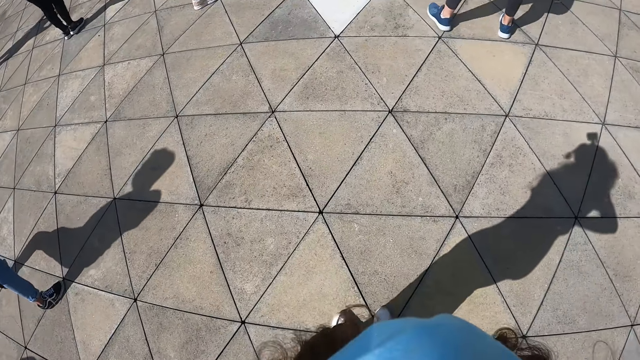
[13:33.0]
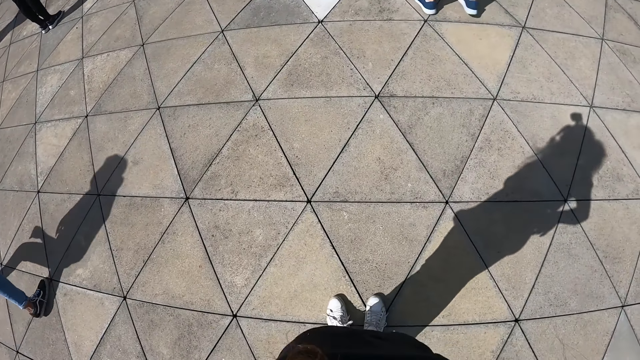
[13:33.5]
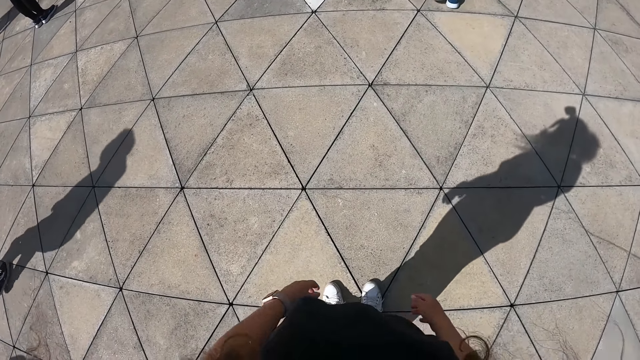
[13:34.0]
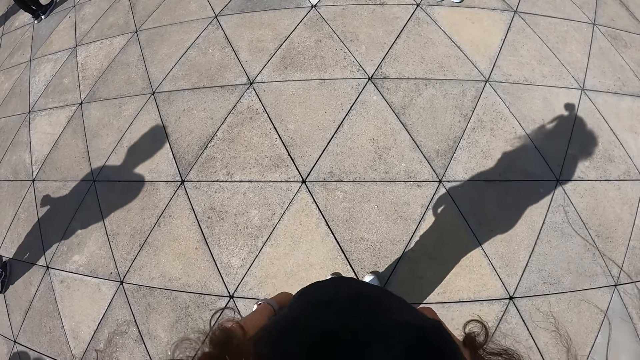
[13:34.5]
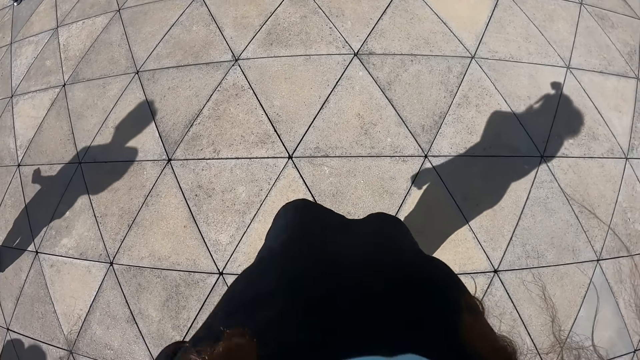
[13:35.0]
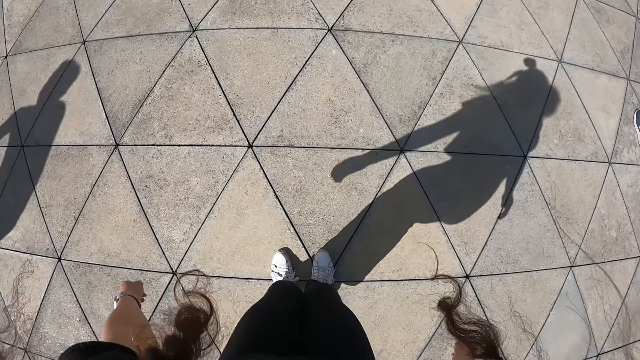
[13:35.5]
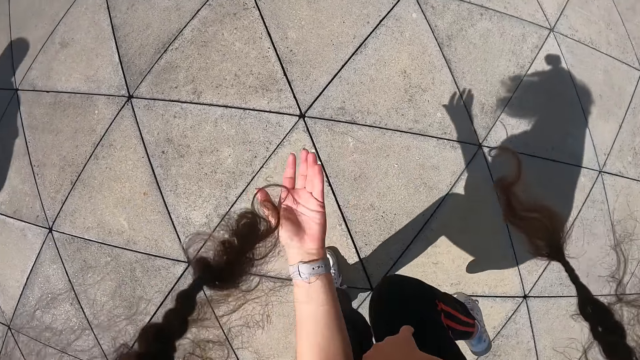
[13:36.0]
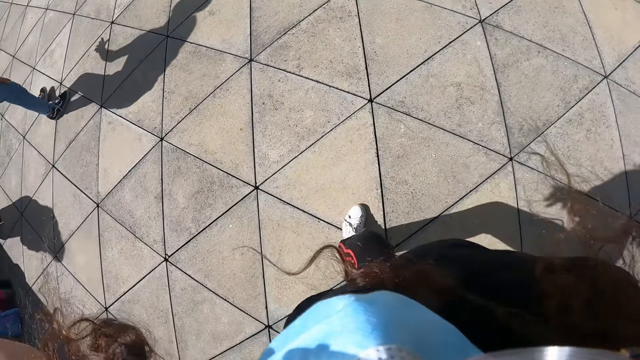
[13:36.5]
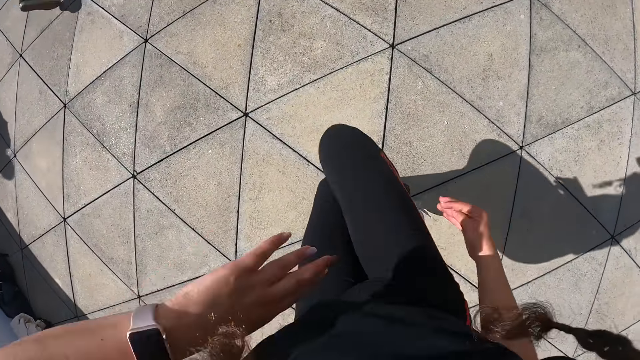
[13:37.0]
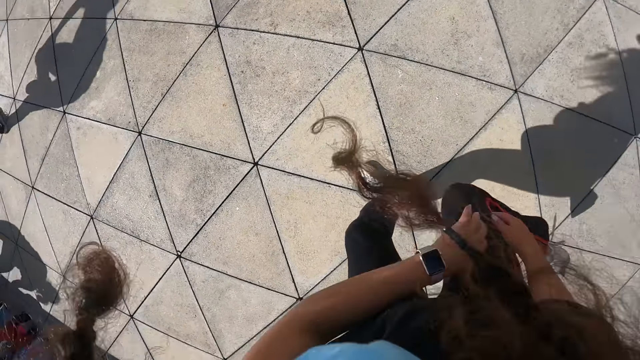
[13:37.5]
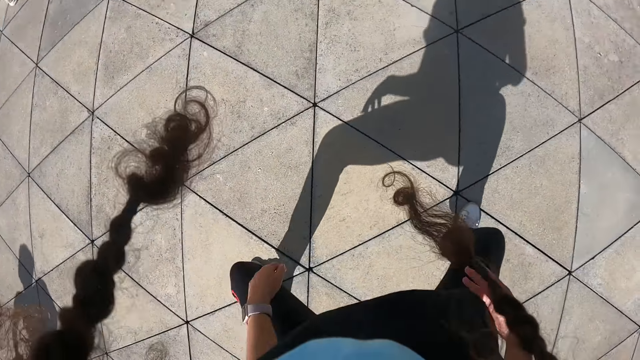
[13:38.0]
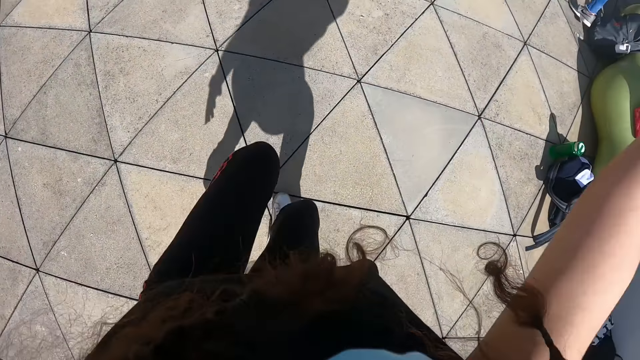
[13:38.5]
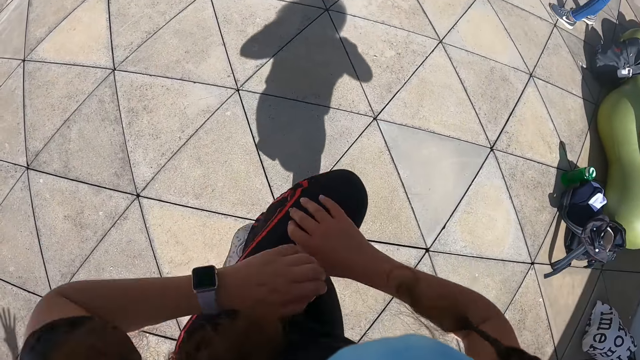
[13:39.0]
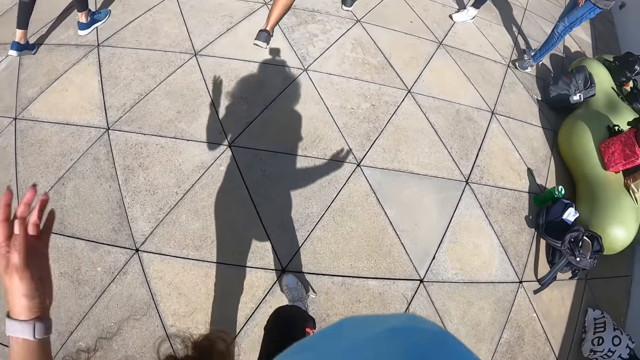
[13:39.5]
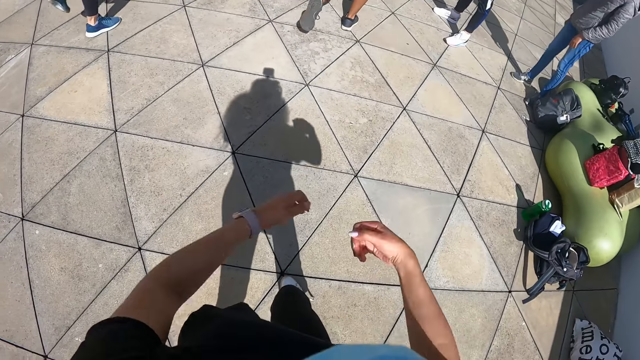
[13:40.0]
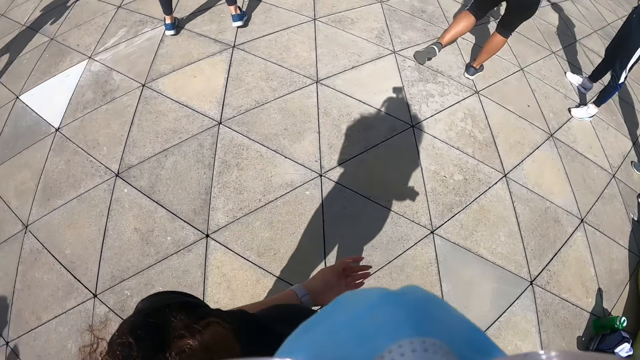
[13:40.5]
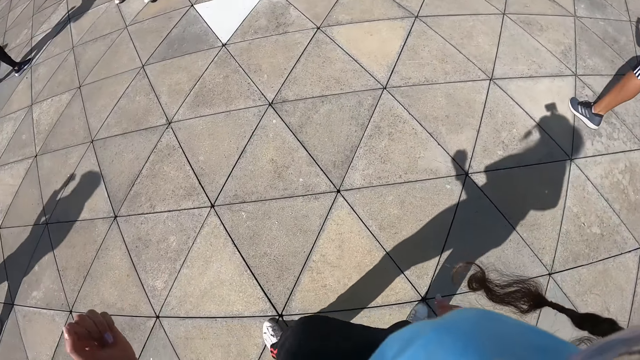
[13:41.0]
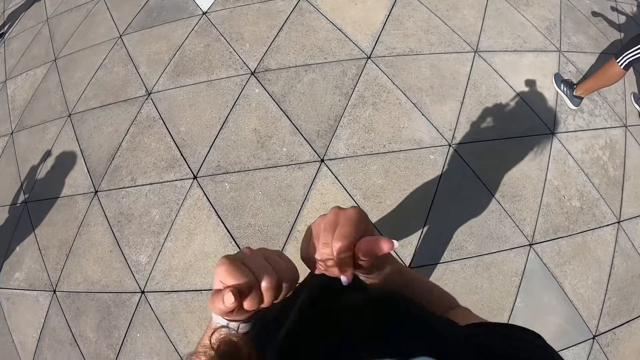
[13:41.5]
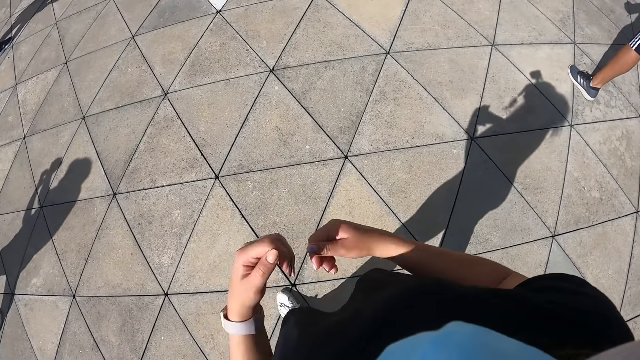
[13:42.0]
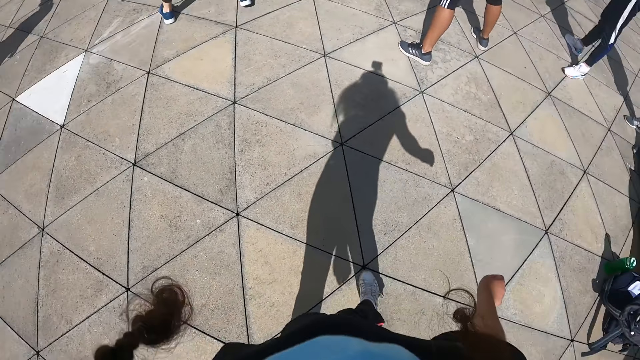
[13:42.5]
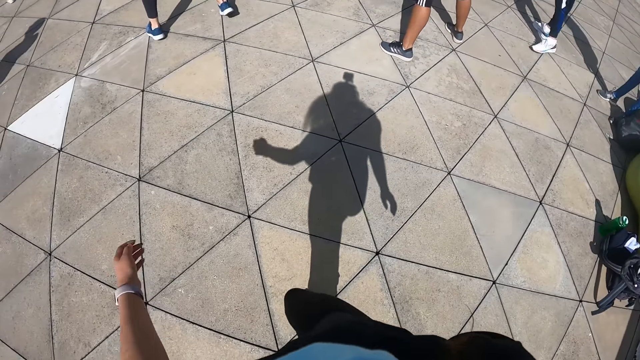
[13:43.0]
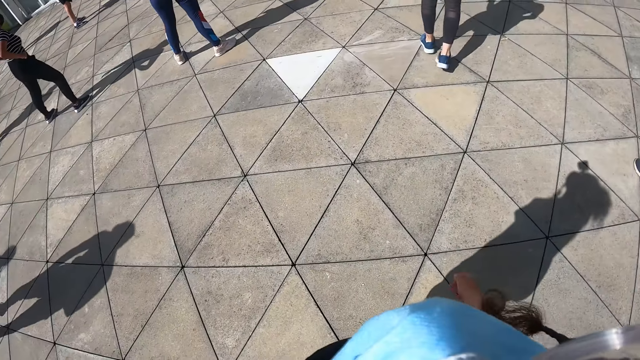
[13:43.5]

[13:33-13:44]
The camera wearer dances with the group of people.

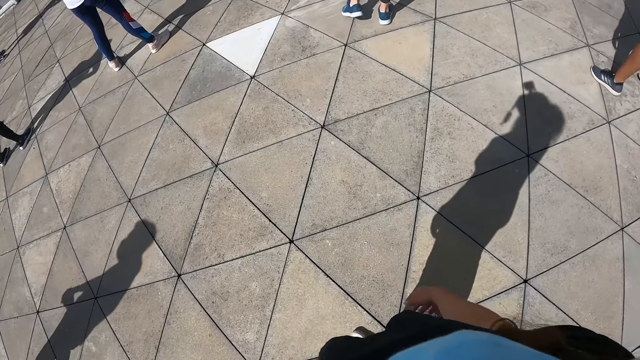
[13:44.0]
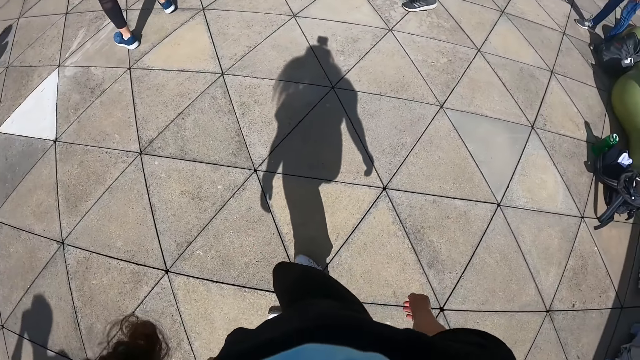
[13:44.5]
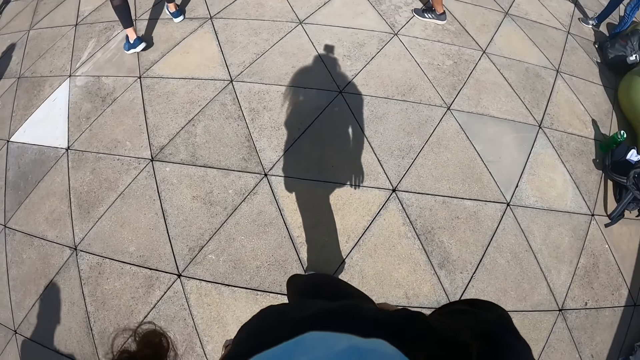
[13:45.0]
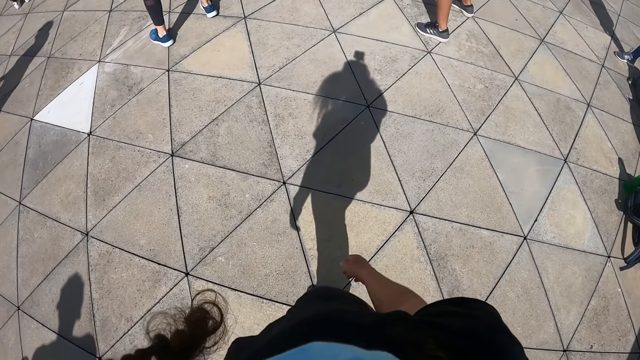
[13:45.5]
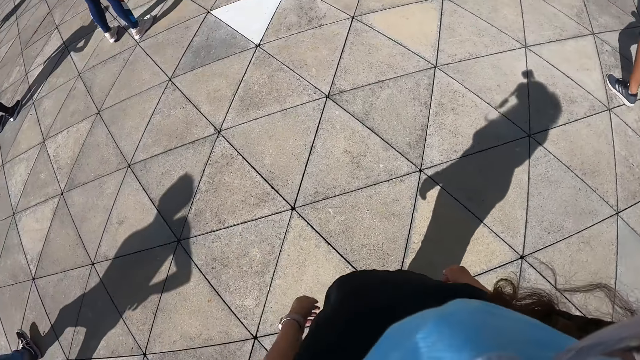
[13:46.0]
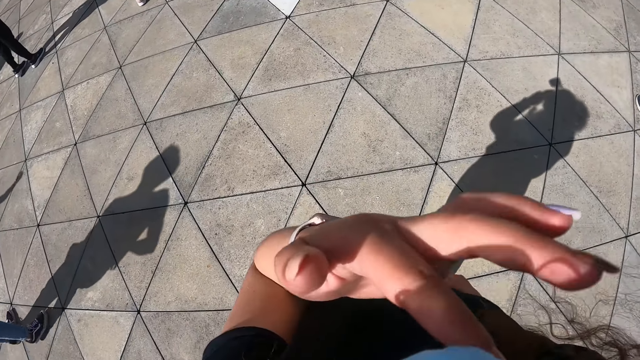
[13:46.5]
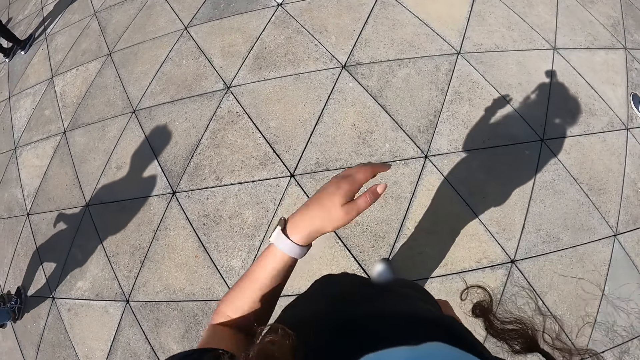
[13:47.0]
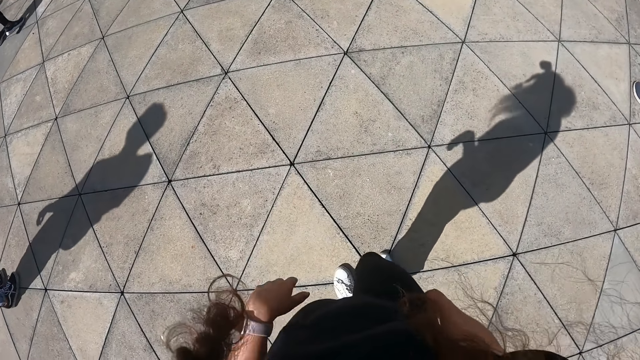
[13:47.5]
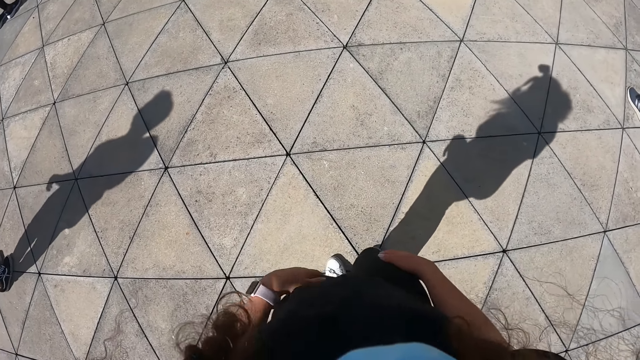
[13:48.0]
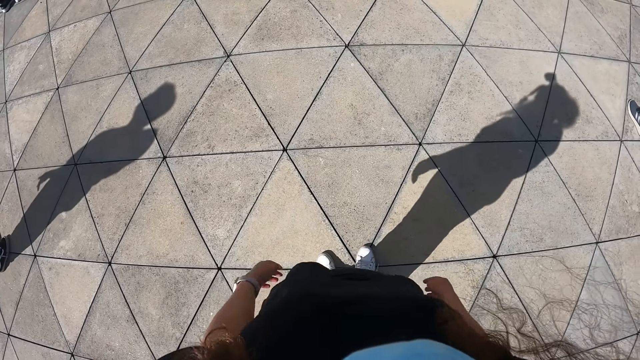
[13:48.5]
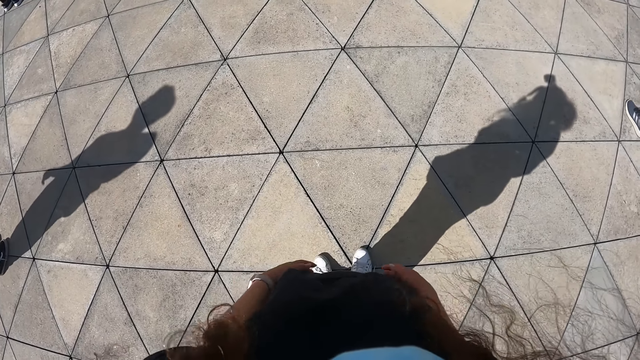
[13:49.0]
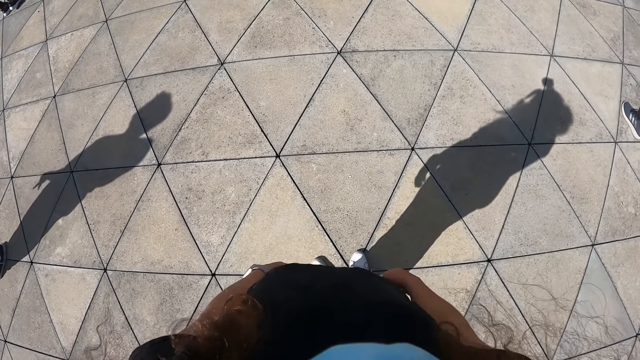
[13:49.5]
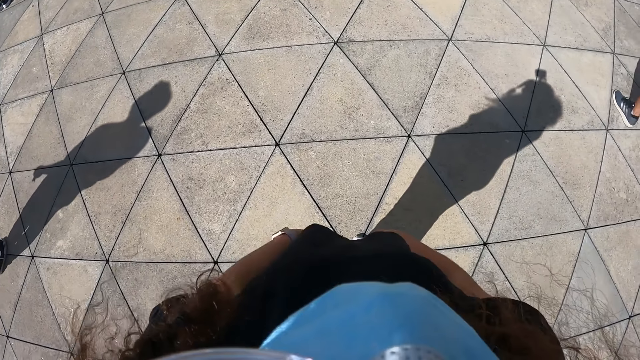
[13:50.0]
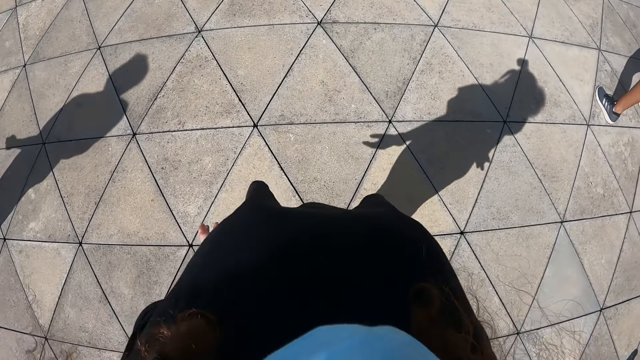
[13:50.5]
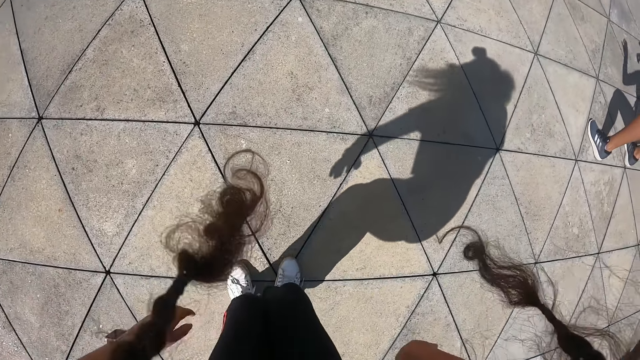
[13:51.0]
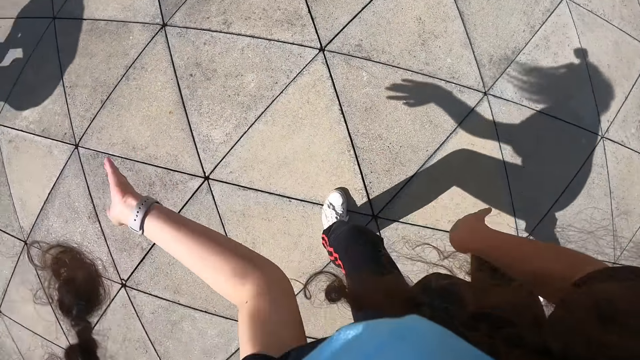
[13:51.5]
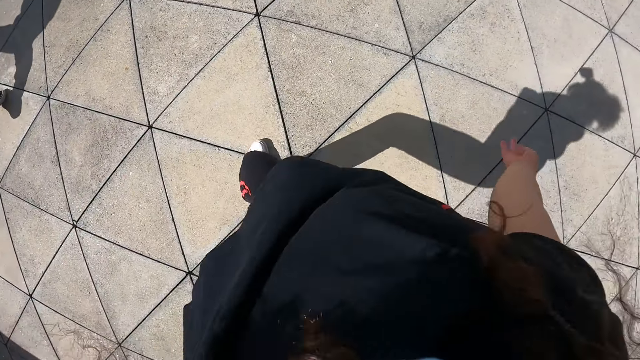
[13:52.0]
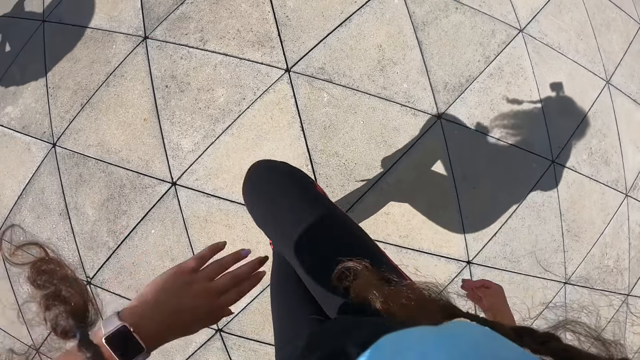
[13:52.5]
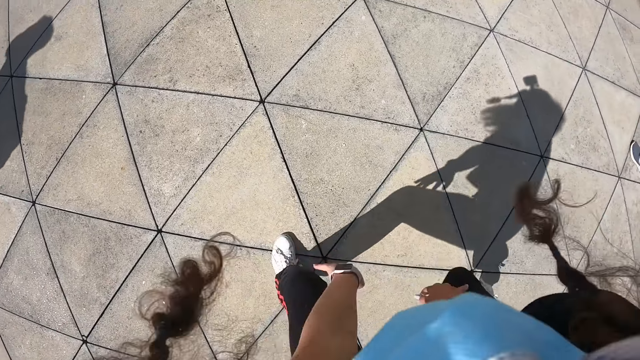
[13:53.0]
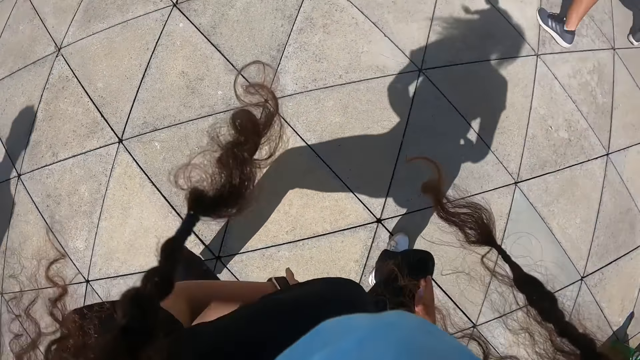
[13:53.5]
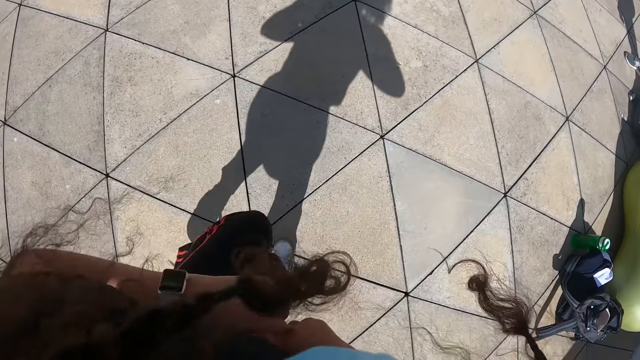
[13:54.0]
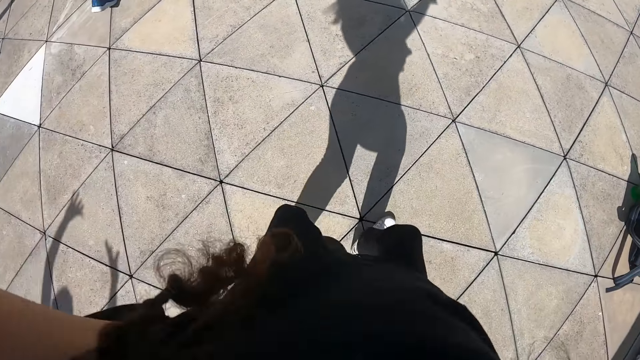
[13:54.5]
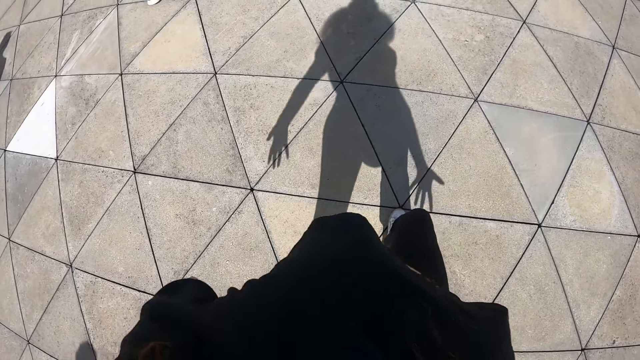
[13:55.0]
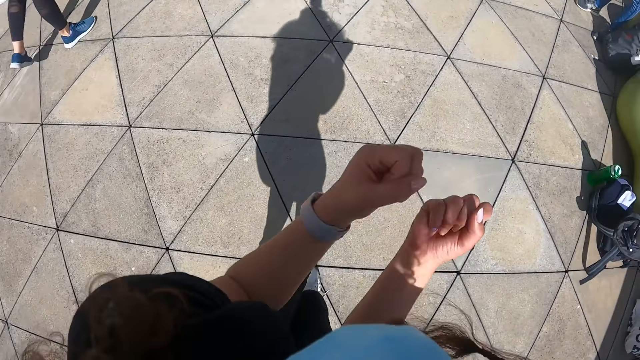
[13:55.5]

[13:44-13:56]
The camera wearer touches her face or camera with her left hand. She dances. She touches her thighs with her hands.
